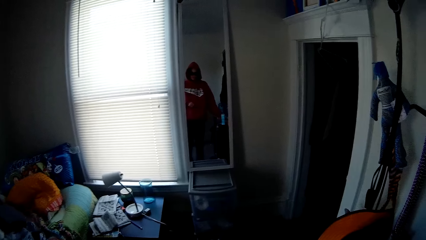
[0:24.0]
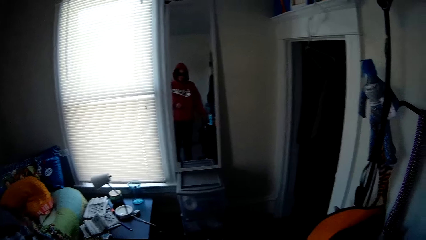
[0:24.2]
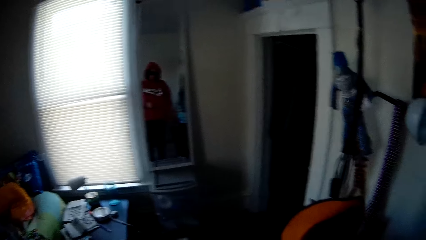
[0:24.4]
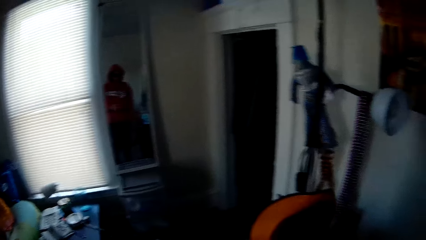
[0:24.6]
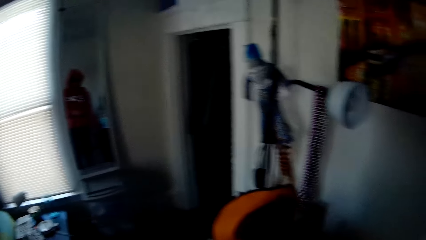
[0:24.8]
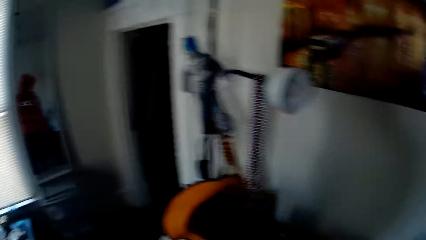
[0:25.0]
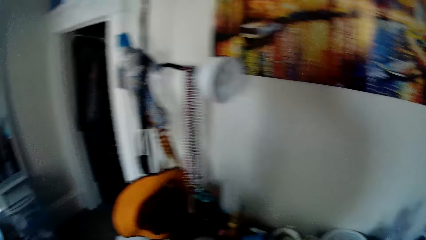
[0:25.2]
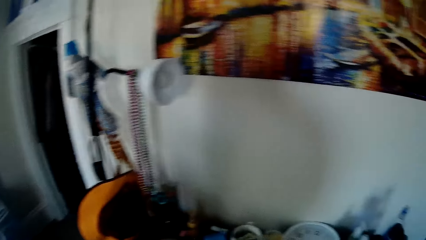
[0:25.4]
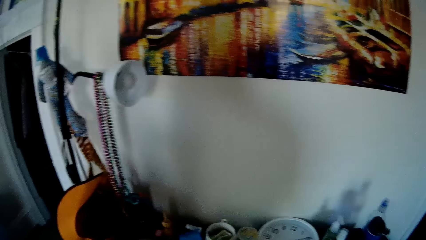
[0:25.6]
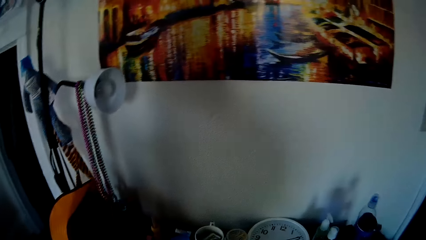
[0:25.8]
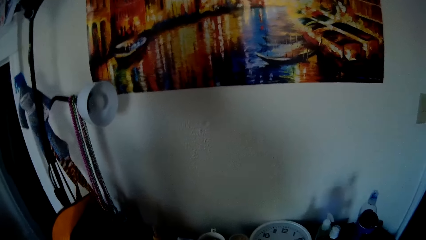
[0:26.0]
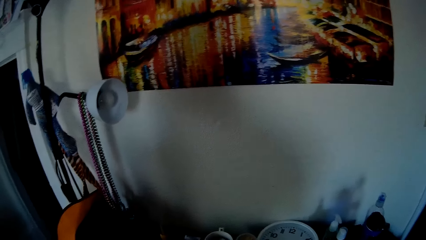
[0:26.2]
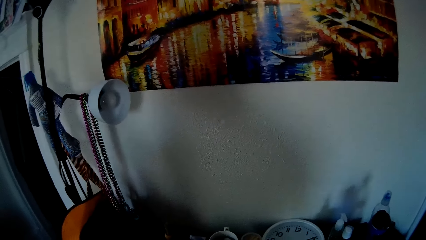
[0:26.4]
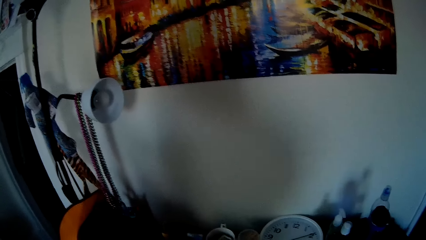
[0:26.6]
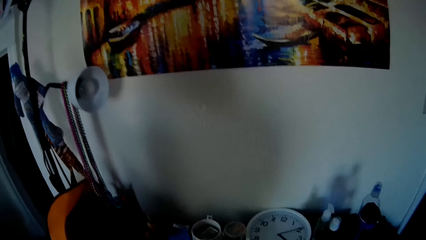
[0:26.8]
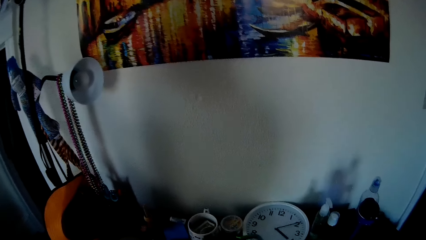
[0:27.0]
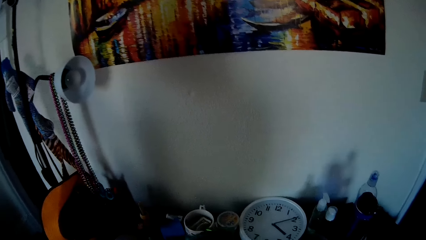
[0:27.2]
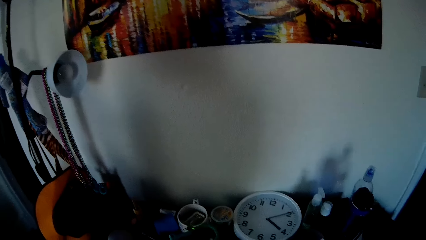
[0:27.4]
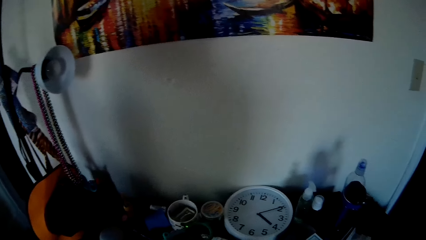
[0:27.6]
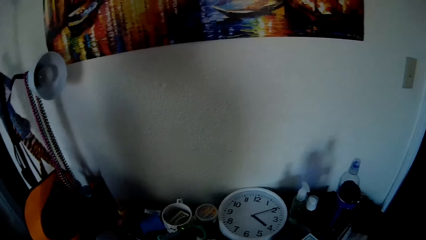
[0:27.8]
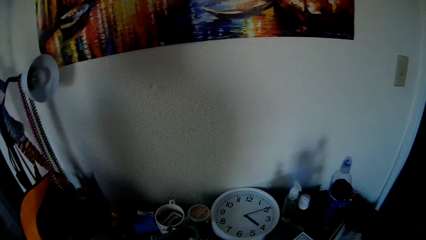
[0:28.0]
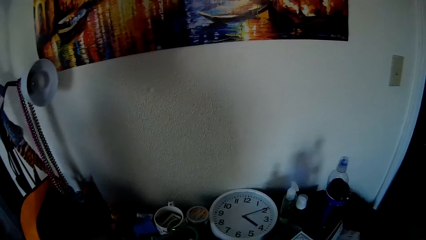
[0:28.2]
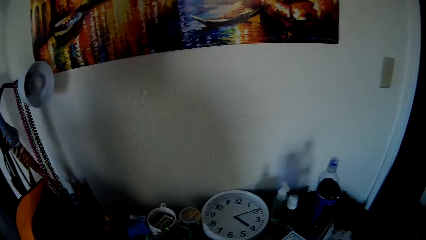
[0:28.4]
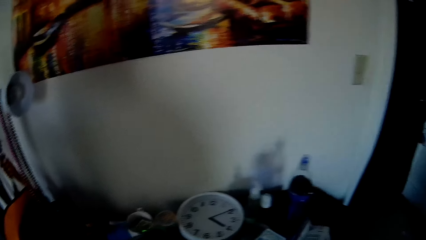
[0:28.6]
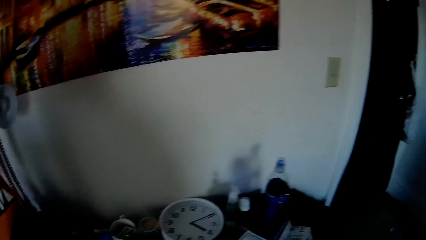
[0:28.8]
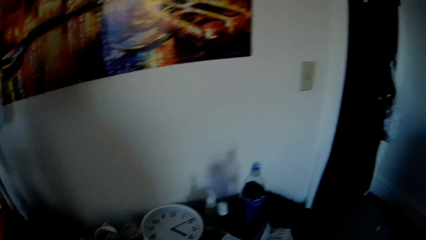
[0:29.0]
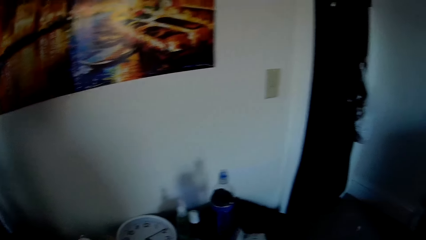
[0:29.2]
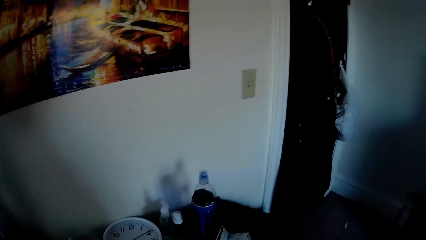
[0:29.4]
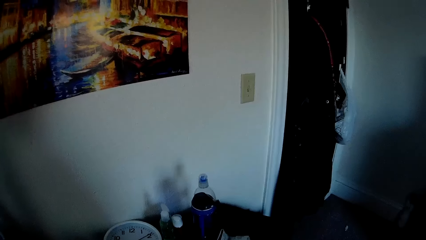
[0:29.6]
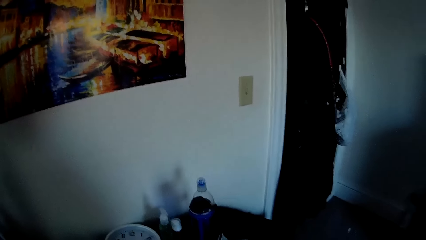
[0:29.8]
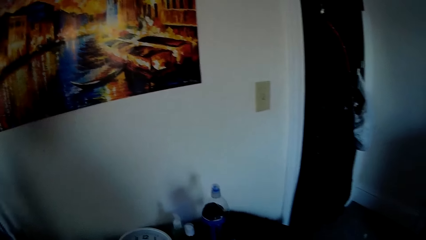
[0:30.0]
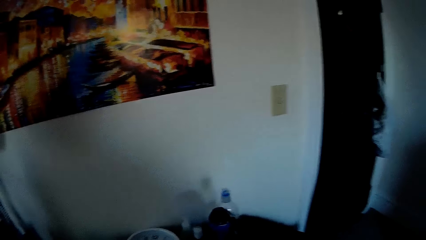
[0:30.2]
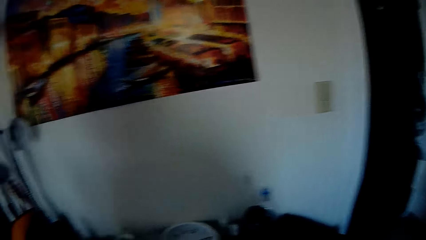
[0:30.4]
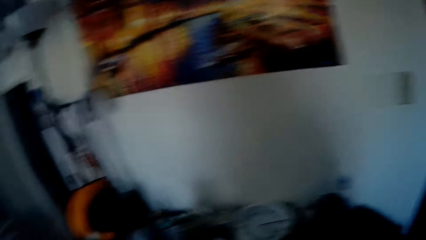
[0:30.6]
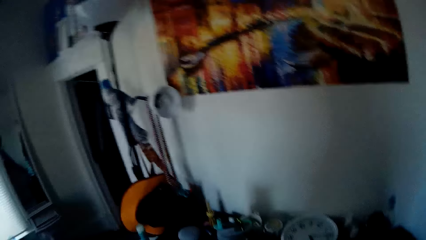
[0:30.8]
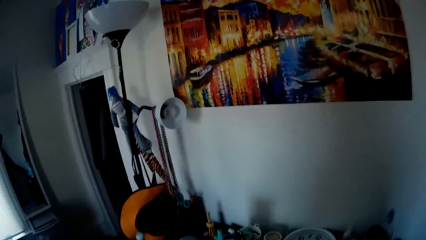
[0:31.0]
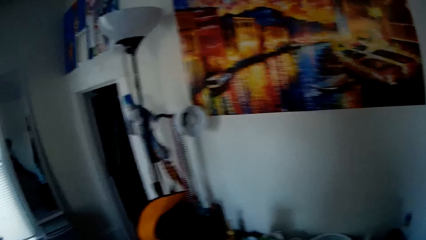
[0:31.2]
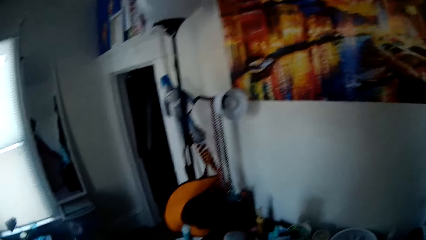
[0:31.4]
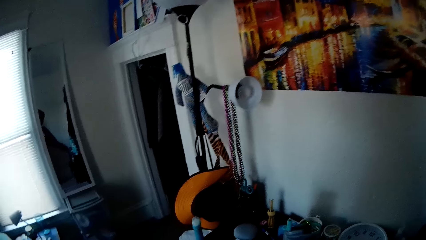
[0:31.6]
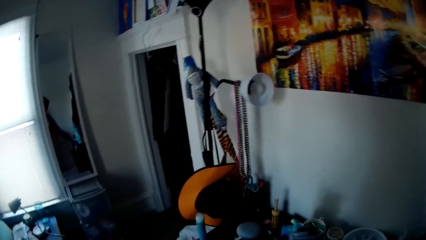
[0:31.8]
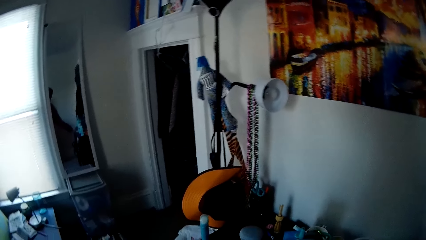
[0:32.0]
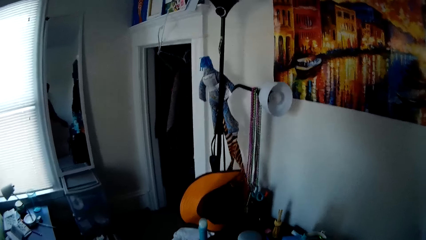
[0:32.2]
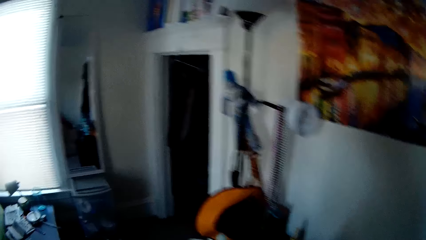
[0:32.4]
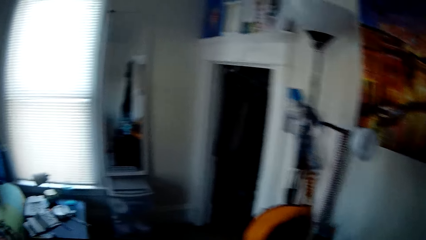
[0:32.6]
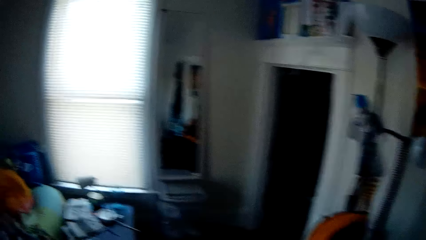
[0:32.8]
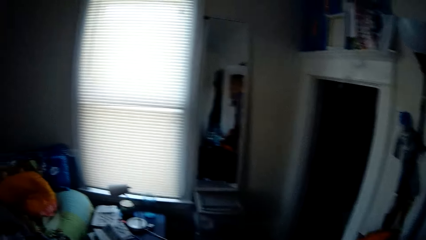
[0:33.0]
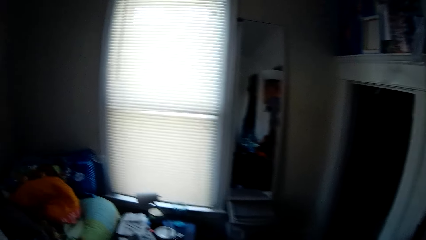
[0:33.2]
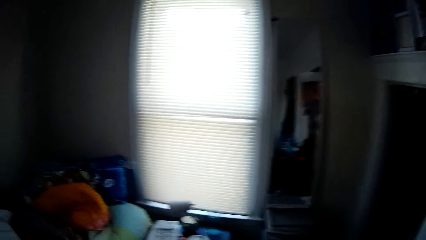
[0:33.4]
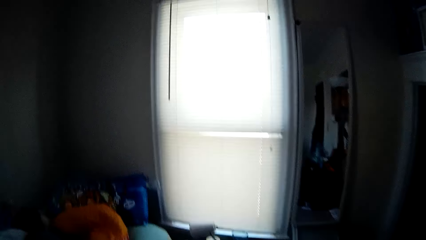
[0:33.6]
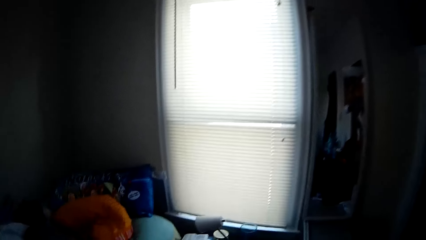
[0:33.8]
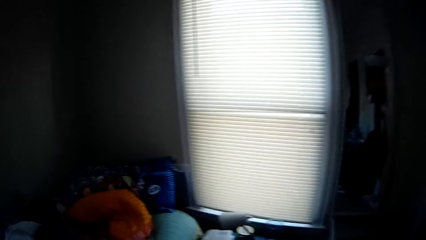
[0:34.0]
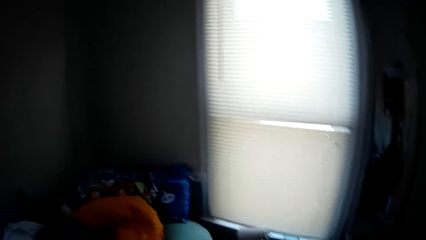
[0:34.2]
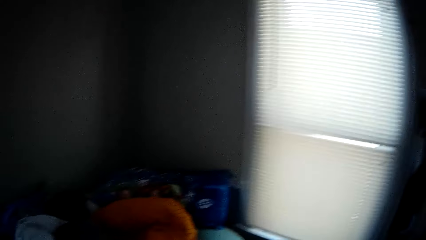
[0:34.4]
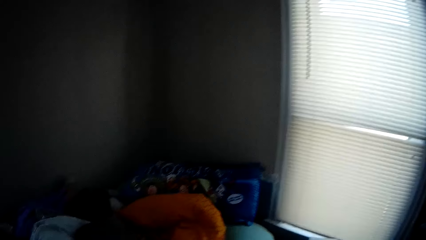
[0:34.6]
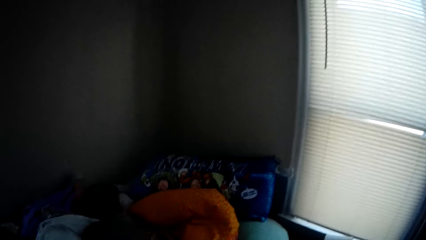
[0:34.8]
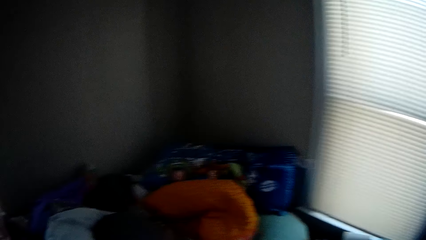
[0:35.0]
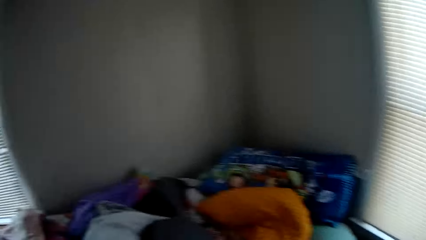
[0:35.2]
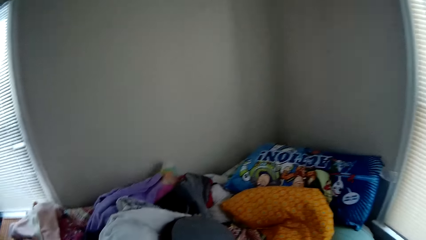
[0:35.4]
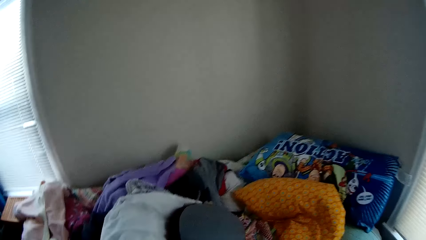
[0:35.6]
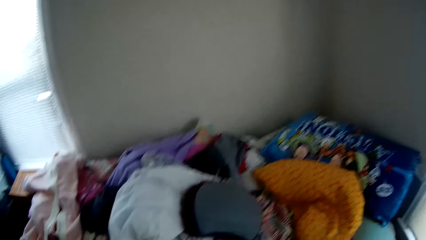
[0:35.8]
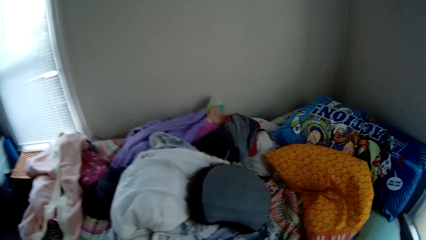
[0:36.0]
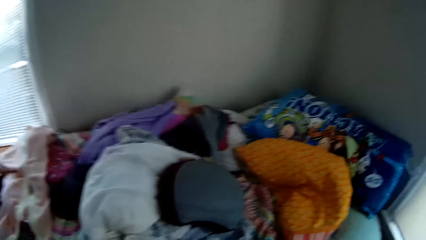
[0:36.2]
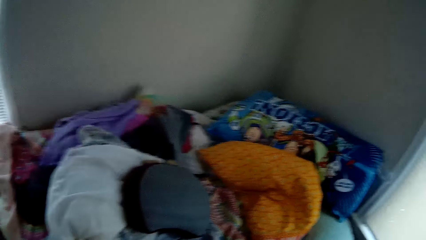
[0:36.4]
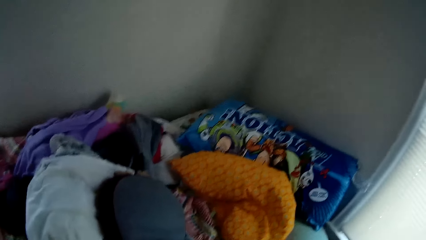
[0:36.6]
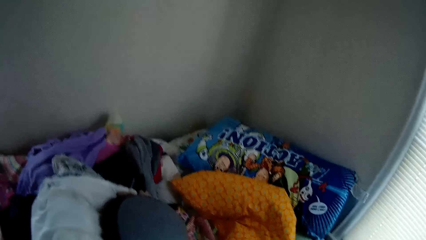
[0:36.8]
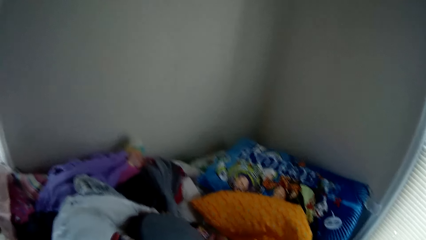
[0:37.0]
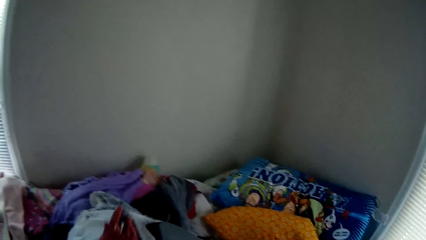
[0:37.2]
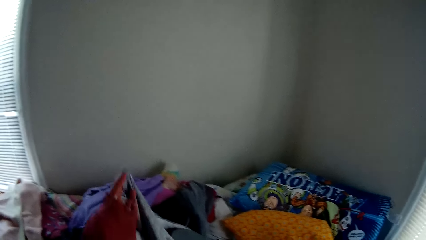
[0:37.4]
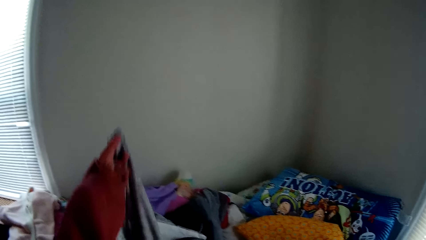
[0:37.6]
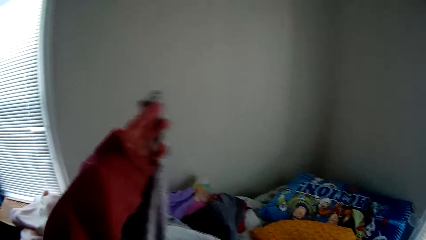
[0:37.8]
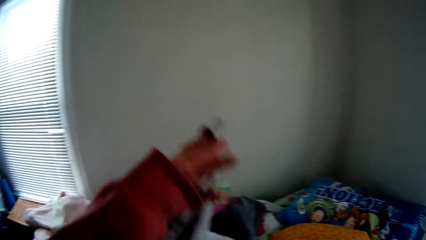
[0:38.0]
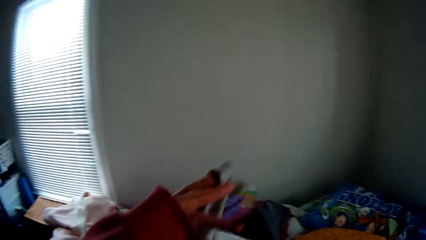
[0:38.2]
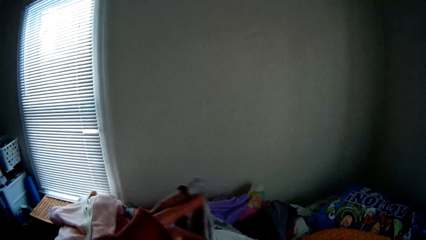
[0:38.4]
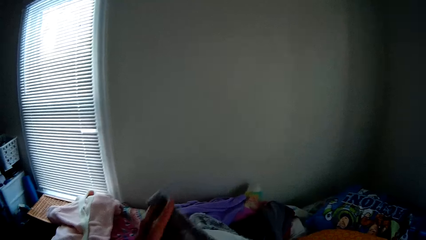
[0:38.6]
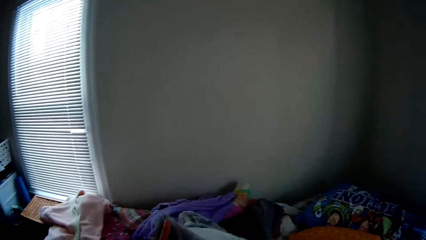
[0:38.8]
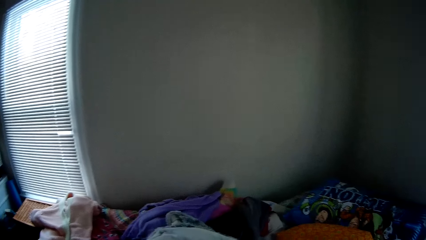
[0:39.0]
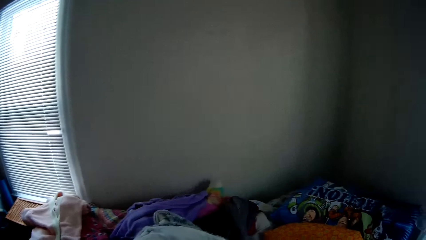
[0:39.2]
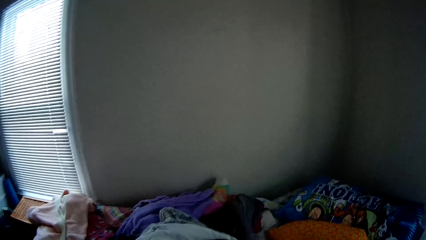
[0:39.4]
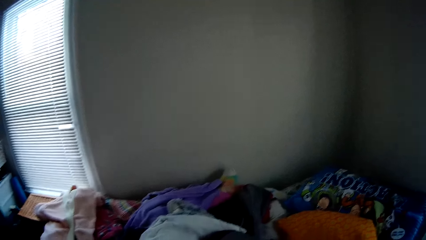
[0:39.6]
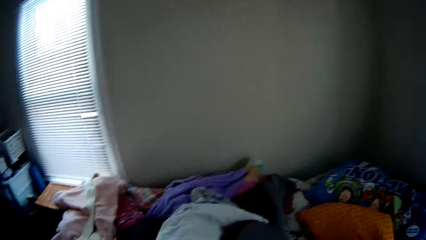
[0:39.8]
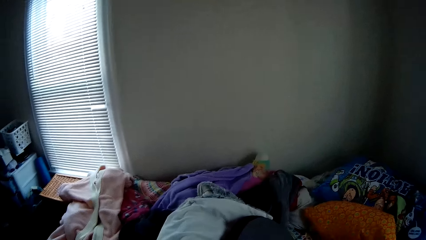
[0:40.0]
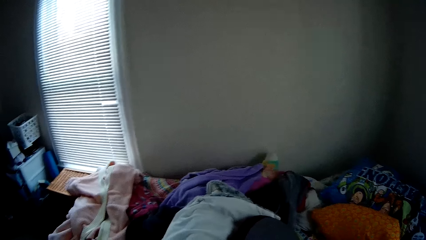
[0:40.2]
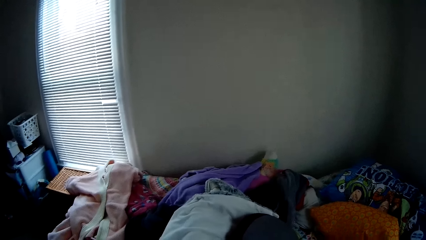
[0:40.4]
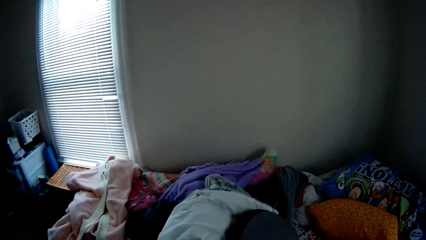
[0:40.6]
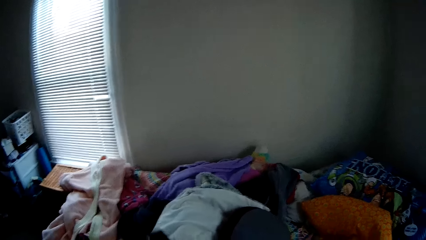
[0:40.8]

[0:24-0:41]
The camera wearer moves something on the table. She moves in the room. She picks a piece of cloth from the bed with her left hand. She lowers the cloth down.
